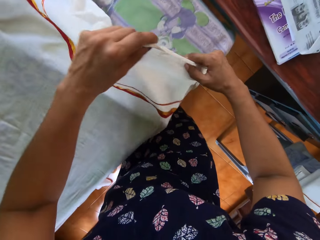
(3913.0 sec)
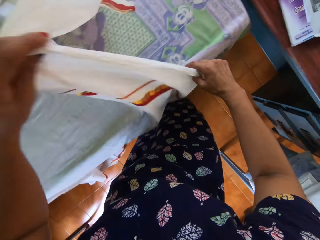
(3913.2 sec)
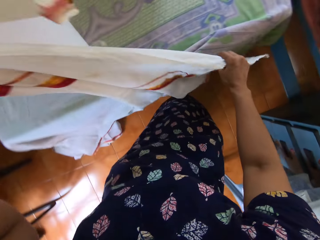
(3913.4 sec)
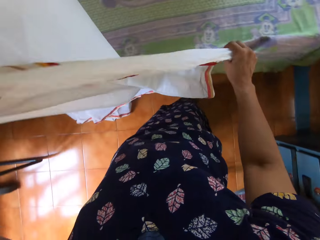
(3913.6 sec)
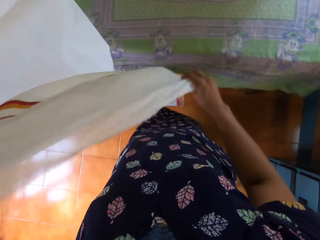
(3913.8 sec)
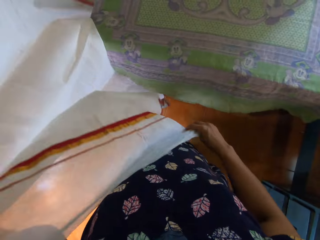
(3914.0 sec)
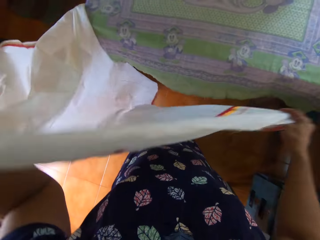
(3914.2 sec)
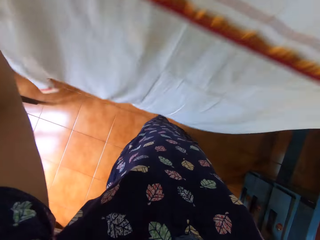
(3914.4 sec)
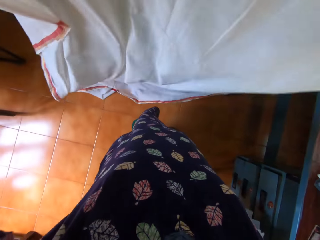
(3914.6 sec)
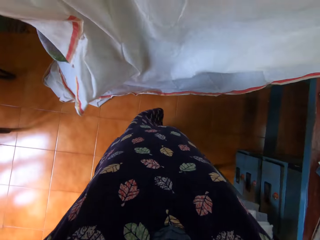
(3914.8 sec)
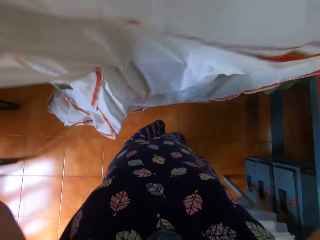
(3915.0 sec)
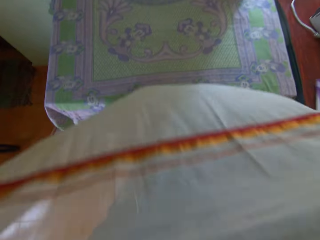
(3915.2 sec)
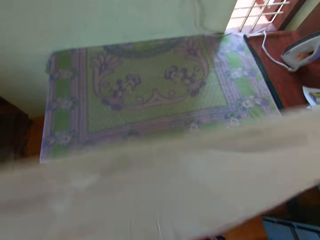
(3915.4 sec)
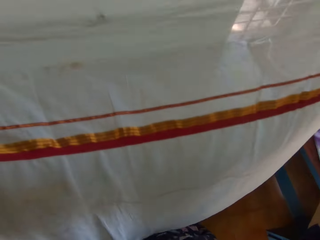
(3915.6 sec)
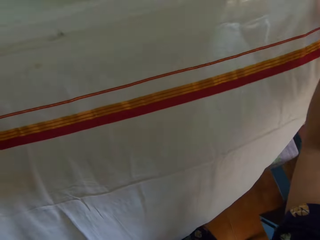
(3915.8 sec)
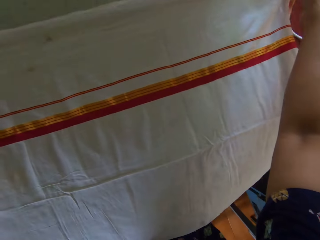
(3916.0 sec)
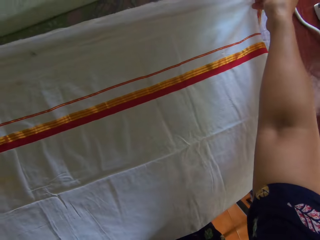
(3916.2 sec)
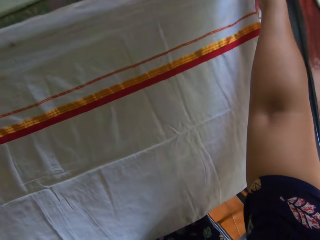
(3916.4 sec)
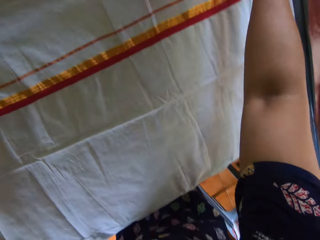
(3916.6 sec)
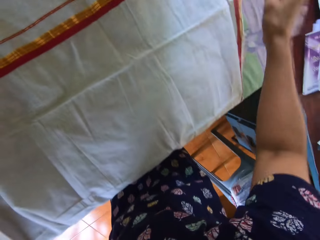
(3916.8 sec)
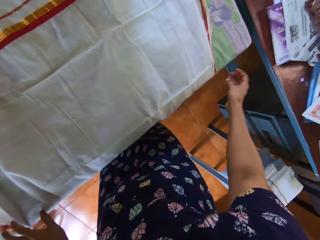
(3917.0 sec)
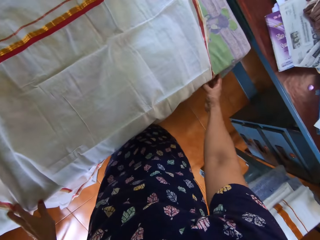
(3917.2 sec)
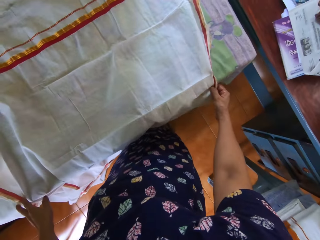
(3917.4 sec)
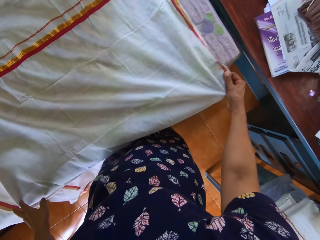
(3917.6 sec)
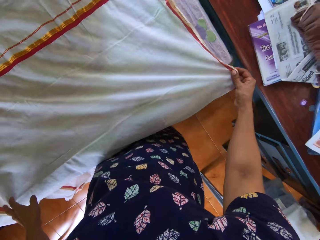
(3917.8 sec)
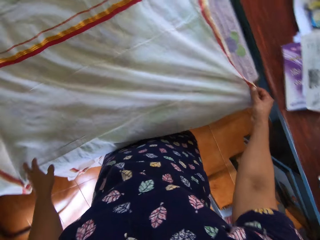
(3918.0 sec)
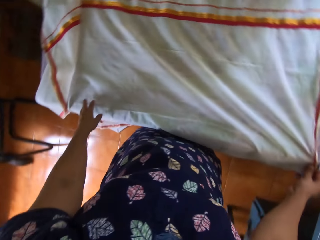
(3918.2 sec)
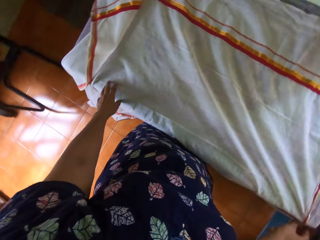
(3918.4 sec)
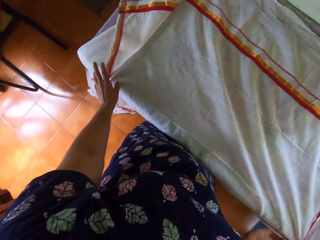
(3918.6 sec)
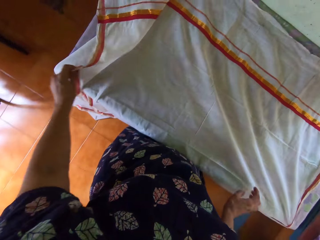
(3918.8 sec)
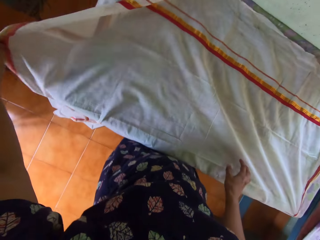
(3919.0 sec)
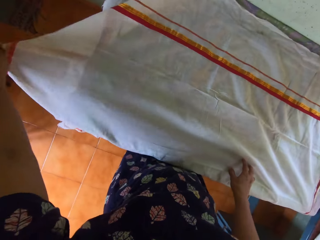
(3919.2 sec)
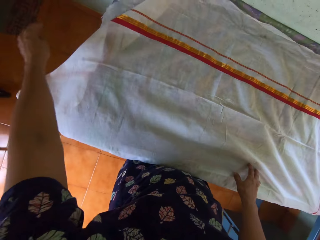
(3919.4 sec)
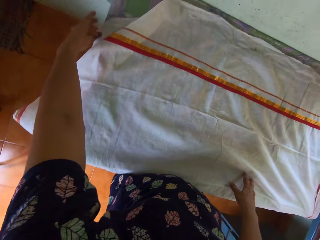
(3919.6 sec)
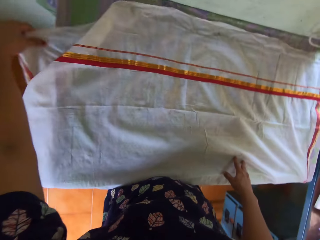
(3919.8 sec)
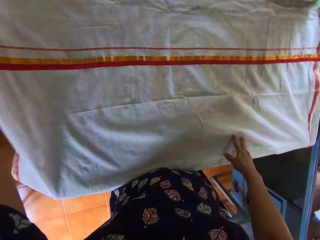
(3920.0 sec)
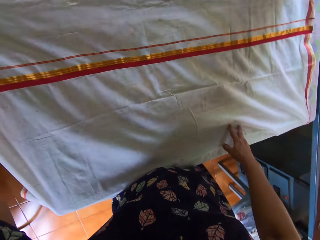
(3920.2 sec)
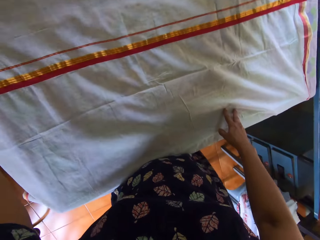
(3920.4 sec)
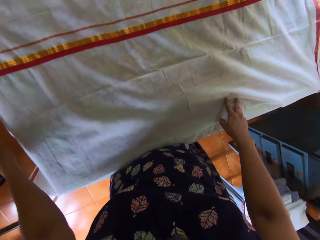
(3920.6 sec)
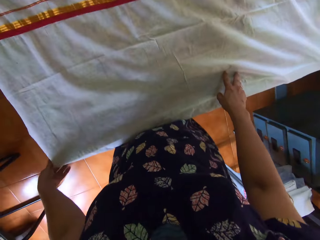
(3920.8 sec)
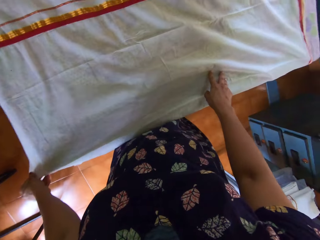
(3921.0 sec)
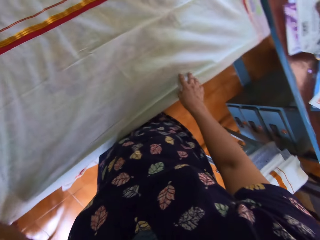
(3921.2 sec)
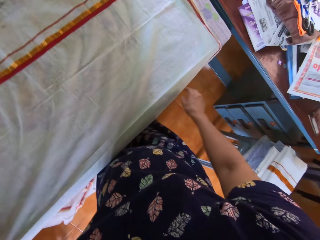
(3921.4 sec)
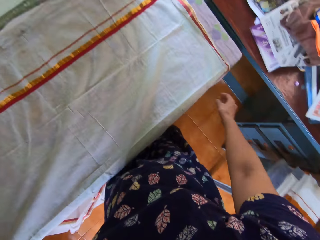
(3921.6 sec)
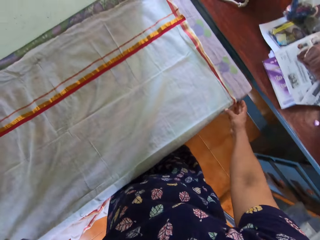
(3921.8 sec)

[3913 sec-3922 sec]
The camera wearer stretches the piece of cloth. They pick up the bedsheet from the pressing table with both hands. They put the piece of cloth on the iron table. They spread the bedsheet on the pressing table with both hands. They stretch the piece of cloth.

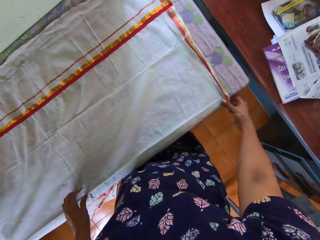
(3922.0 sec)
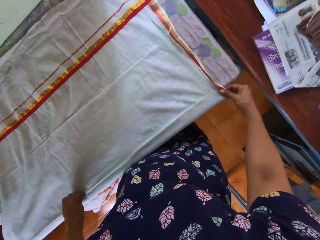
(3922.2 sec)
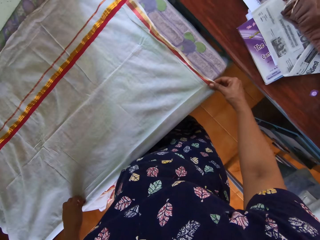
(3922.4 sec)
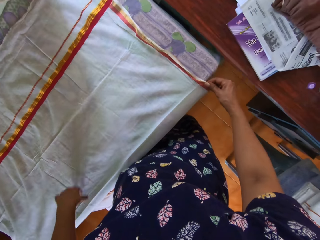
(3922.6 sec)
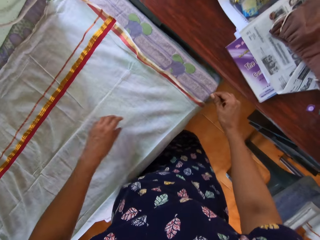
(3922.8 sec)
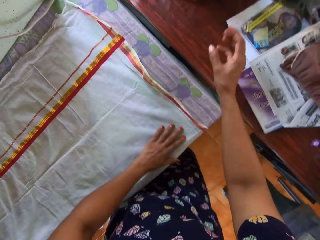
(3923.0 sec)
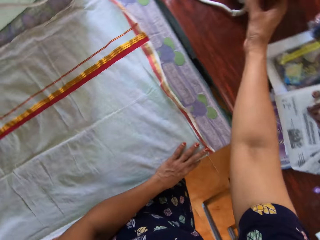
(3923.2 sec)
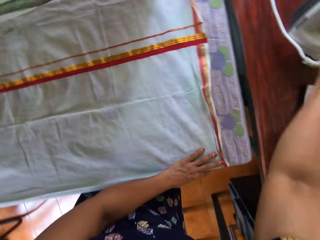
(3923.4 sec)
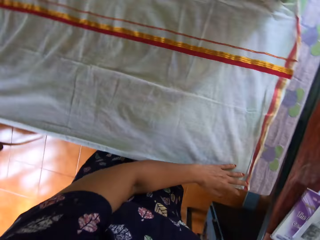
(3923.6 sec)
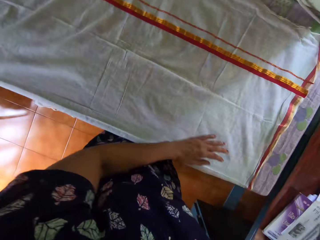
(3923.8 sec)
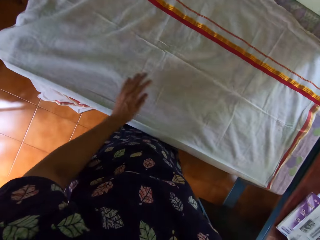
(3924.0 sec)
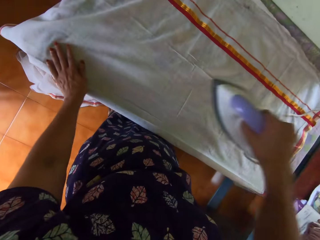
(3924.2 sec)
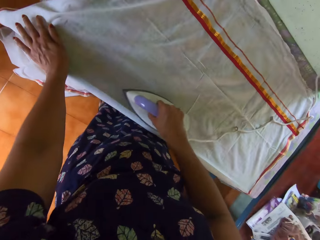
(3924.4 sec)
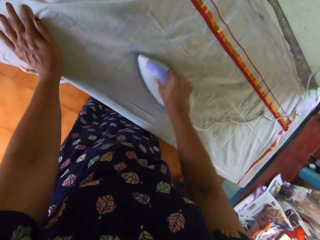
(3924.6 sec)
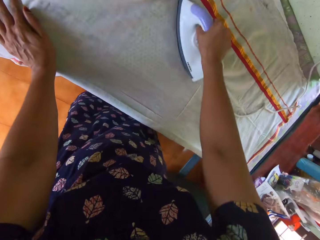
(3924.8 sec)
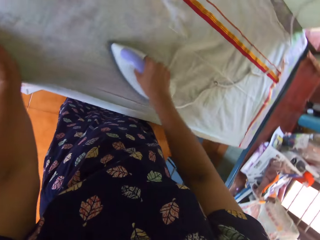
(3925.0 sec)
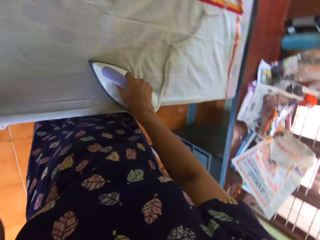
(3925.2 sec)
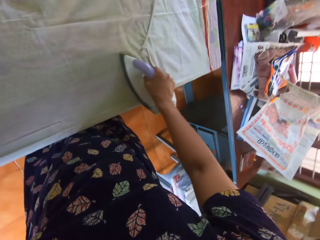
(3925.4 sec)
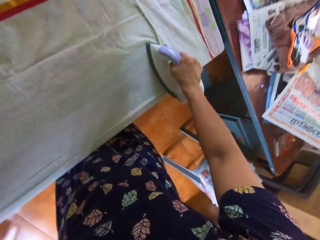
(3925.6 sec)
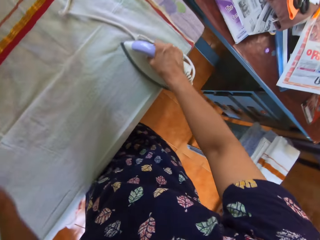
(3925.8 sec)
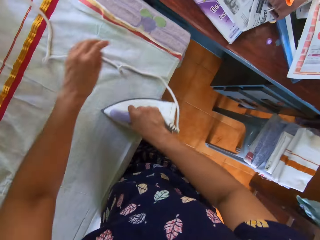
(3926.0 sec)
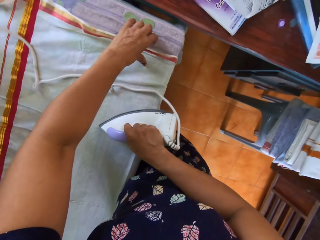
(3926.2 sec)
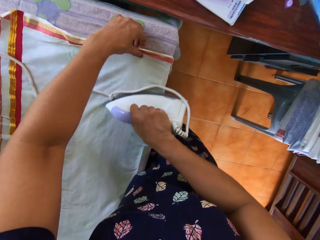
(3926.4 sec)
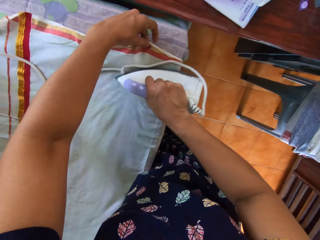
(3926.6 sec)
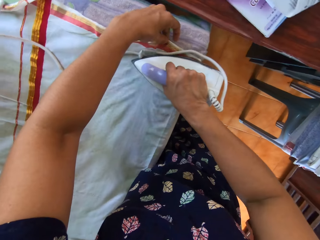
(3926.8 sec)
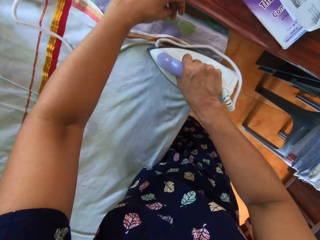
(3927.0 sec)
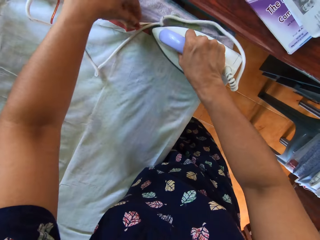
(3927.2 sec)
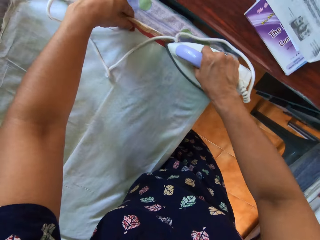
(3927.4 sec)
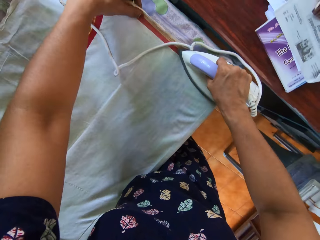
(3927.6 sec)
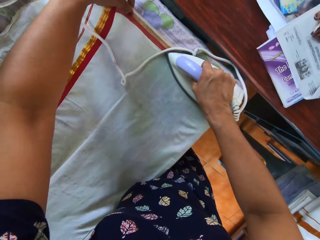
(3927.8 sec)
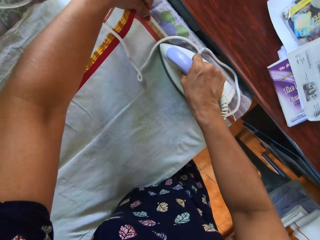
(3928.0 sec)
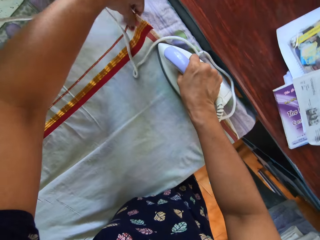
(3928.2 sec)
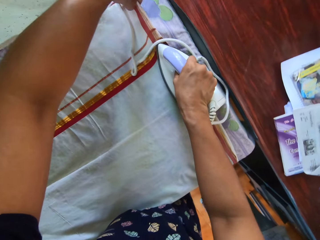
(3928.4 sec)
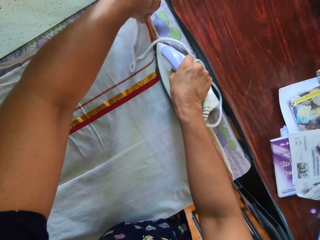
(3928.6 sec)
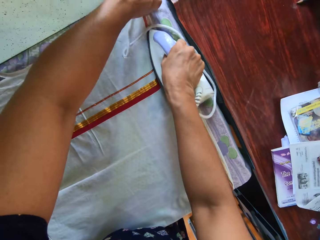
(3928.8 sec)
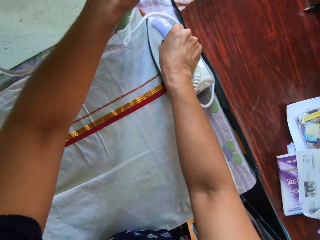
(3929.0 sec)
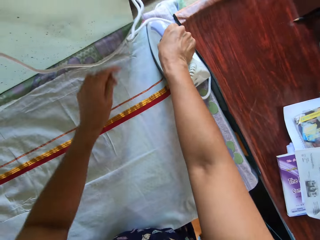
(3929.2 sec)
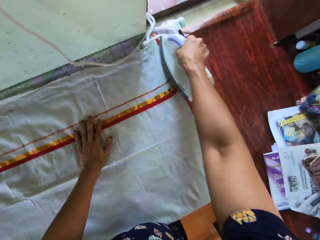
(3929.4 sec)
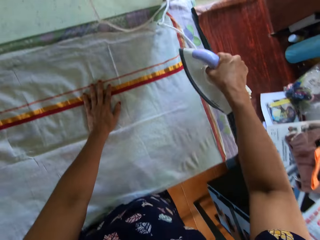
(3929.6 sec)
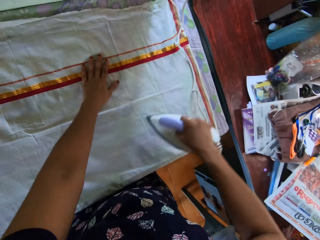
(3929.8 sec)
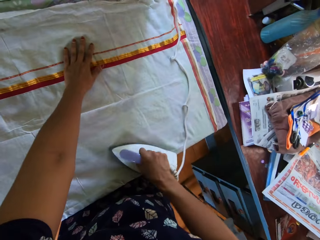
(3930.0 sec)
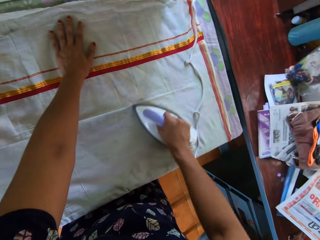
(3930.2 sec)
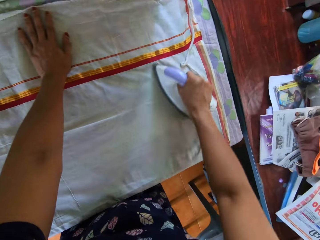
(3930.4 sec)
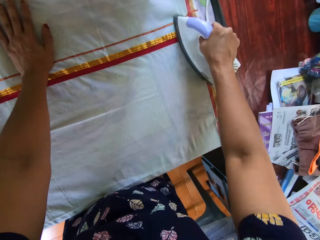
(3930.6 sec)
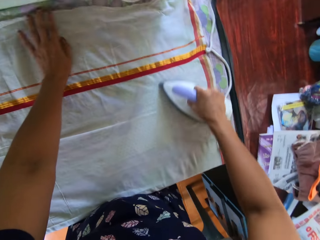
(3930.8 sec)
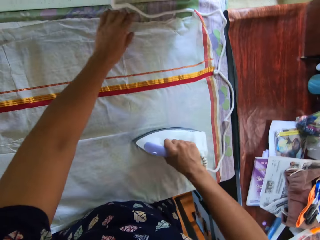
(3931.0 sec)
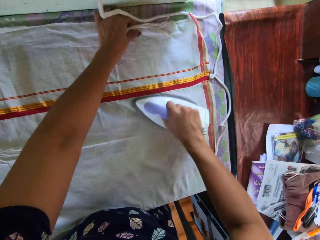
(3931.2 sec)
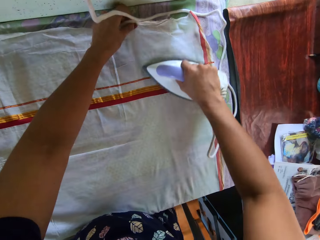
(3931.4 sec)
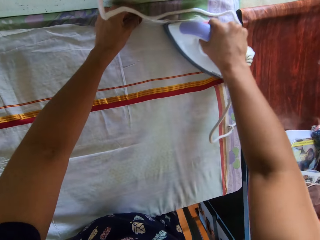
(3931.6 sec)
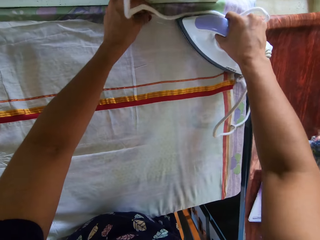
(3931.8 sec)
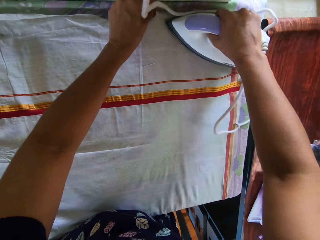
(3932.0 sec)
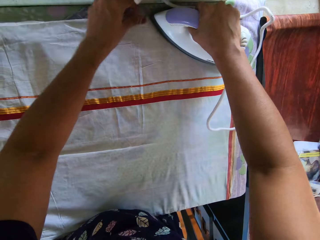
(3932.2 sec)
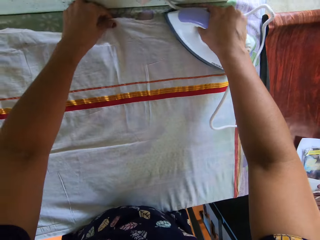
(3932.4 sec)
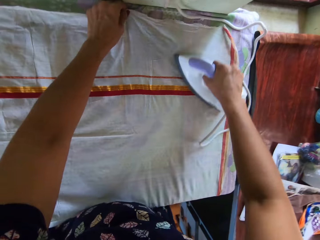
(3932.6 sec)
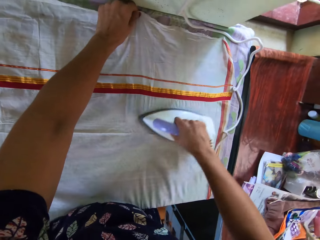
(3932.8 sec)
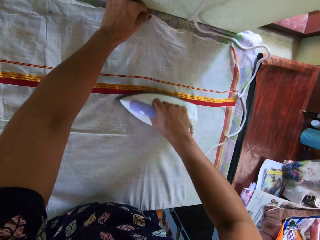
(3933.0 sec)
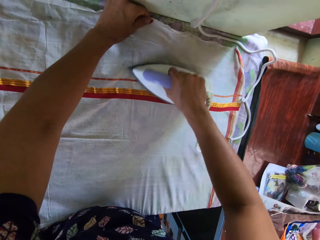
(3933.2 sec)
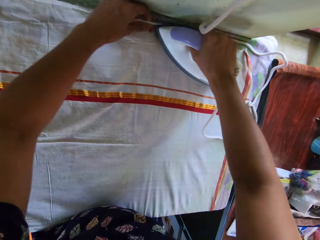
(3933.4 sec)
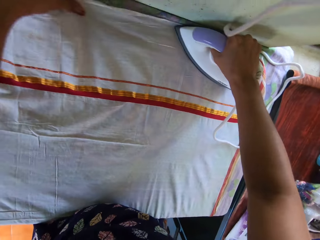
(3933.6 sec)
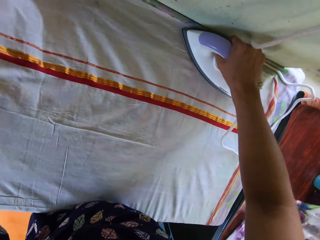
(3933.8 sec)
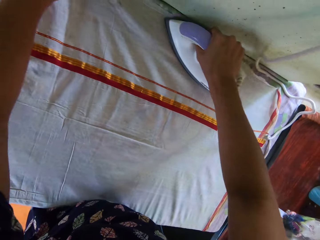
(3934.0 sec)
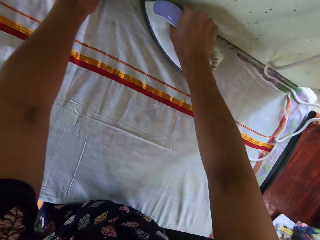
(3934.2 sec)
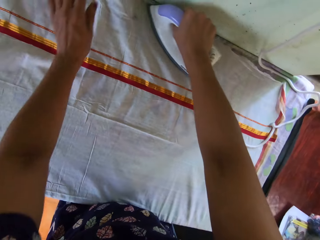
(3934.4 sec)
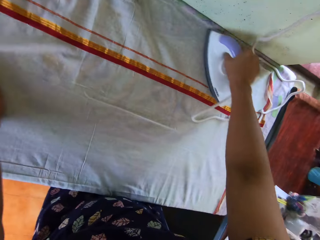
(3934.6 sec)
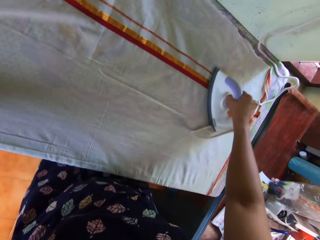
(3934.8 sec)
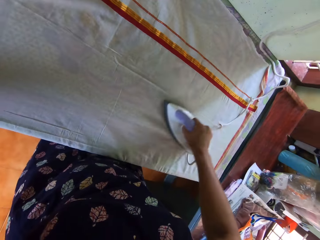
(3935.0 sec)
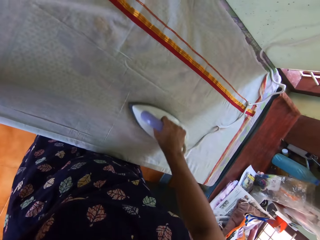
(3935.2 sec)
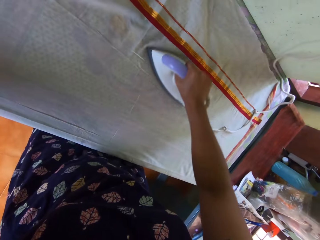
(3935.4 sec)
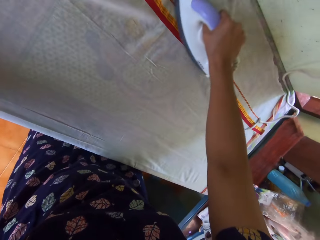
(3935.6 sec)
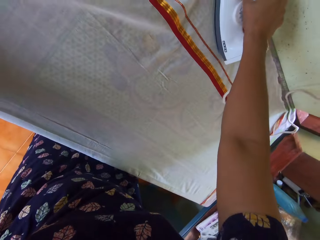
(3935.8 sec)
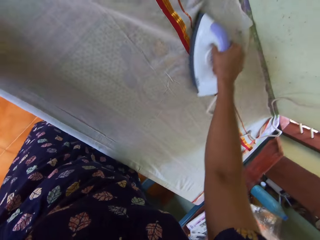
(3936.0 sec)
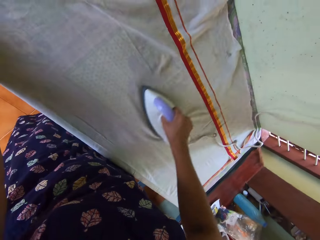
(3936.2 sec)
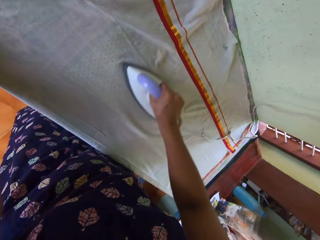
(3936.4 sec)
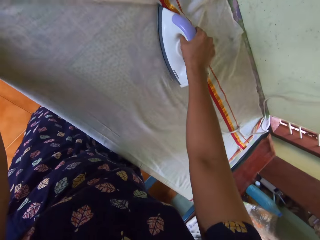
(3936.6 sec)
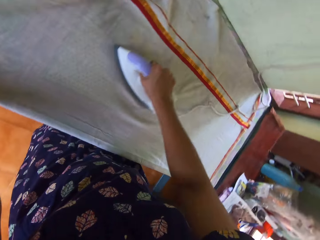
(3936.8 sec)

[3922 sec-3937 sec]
The camera wearer picks up the pressing iron from the desk with her right hand. She presses the bedsheet or piece of cloth on the pressing table with the iron in her right hand. She stretches the piece of cloth. She holds the piece of cloth. She moves her hand. She holds the piece of cloth. She stretches the piece of cloth. She stretches the piece of cloth again.
